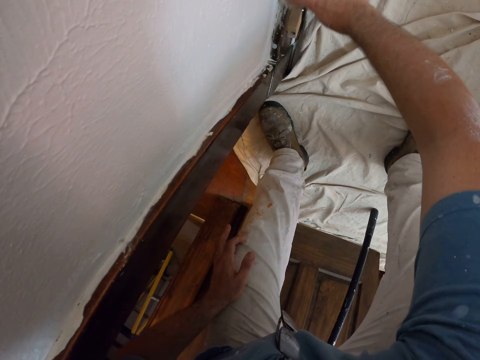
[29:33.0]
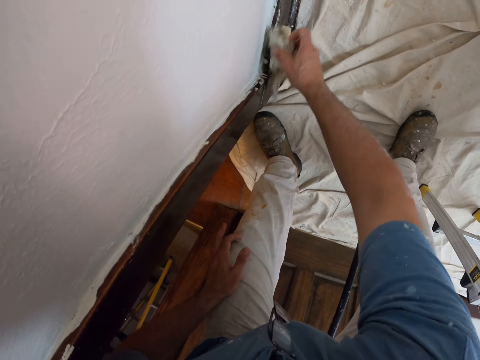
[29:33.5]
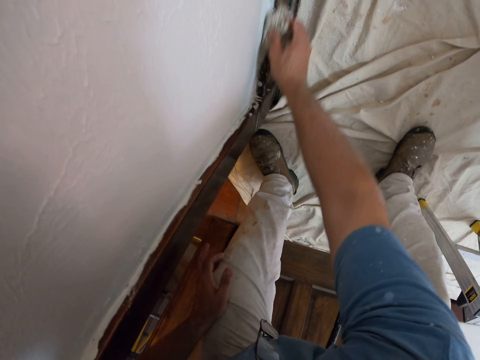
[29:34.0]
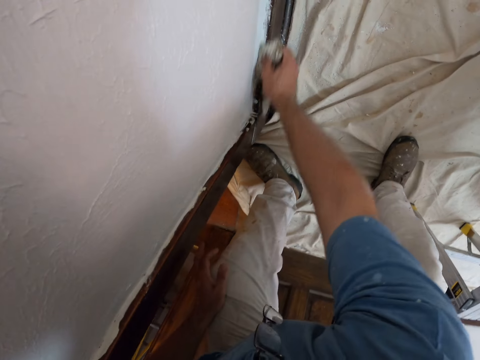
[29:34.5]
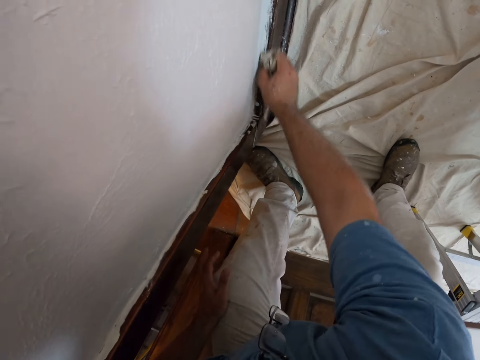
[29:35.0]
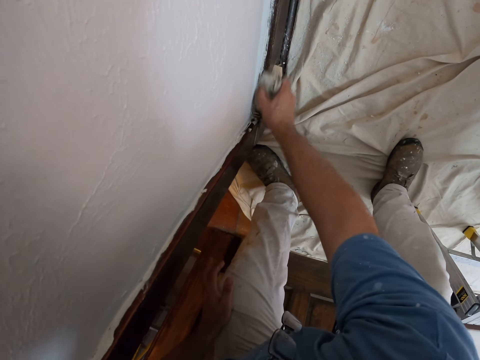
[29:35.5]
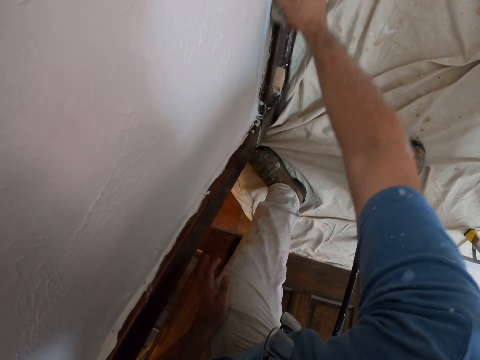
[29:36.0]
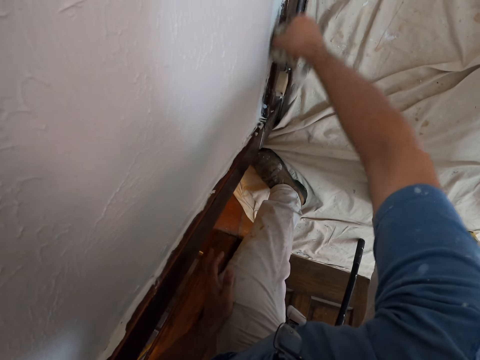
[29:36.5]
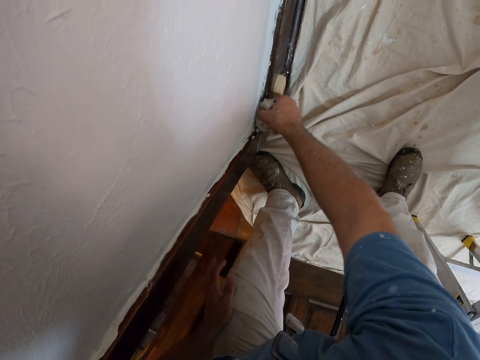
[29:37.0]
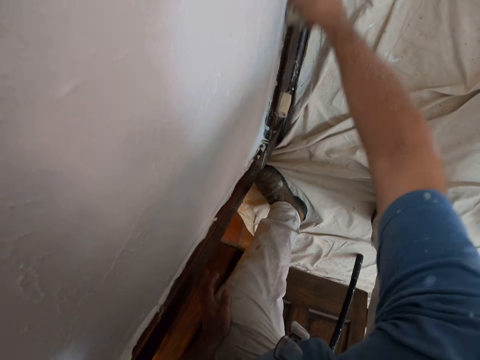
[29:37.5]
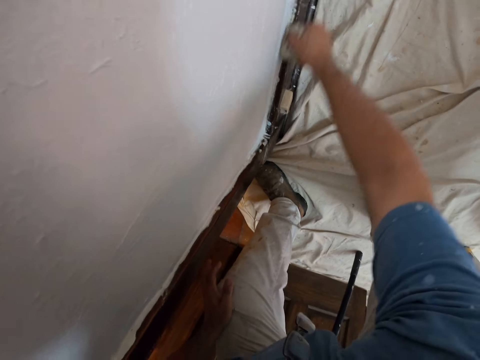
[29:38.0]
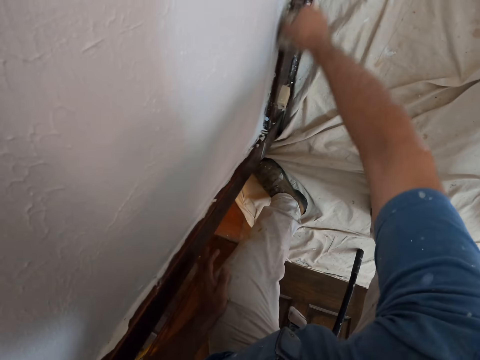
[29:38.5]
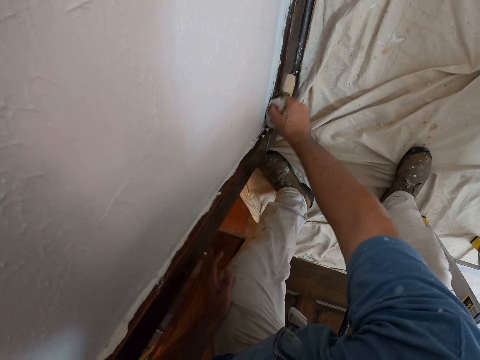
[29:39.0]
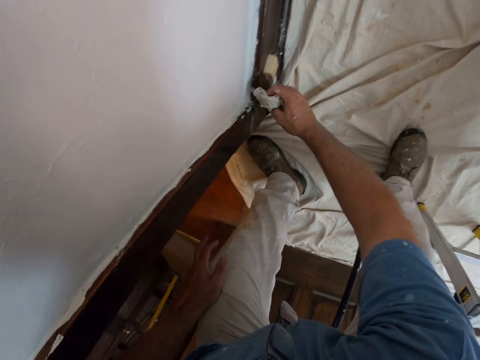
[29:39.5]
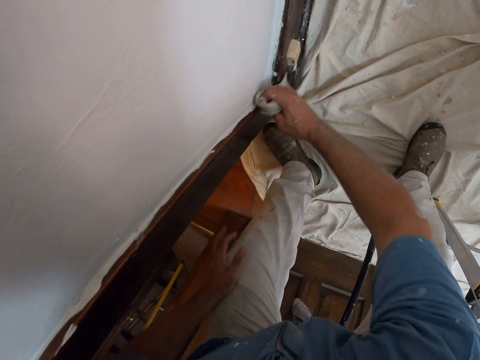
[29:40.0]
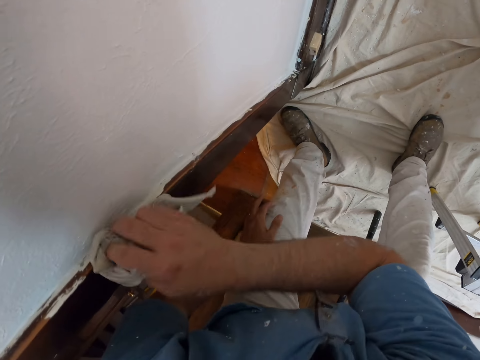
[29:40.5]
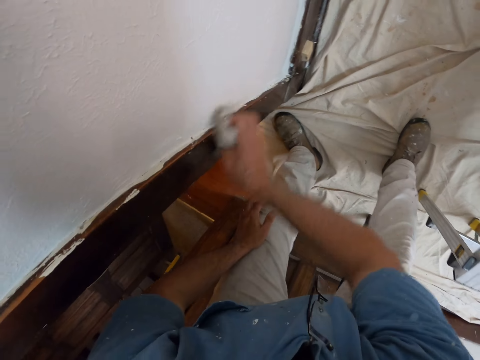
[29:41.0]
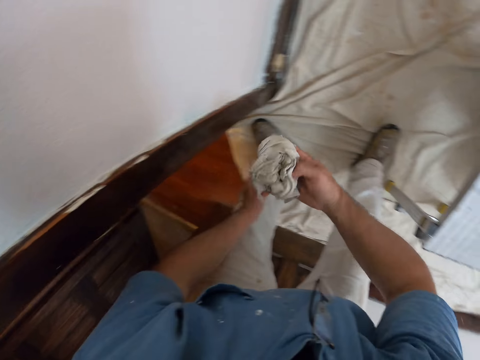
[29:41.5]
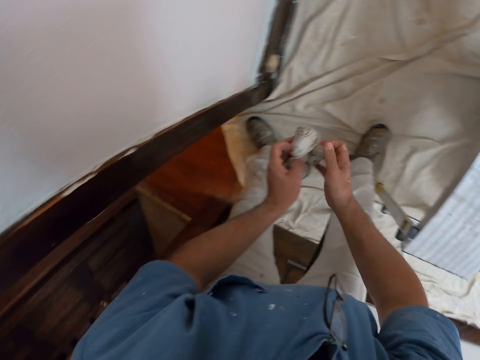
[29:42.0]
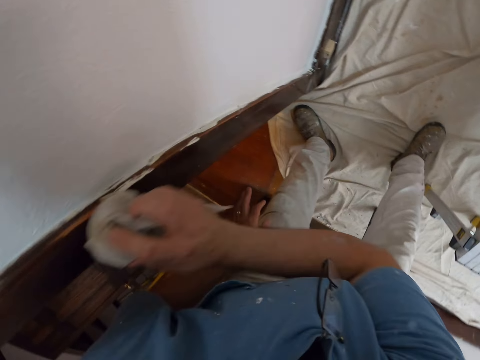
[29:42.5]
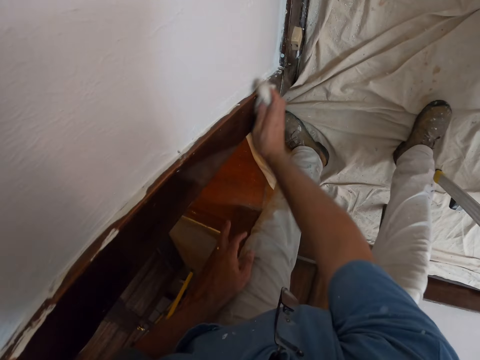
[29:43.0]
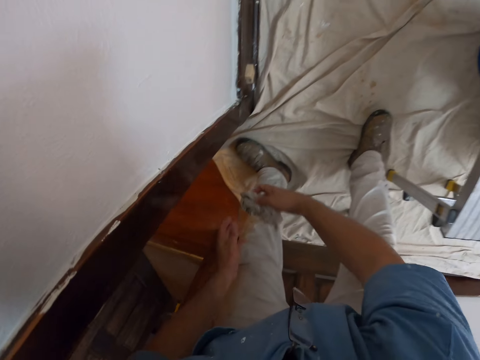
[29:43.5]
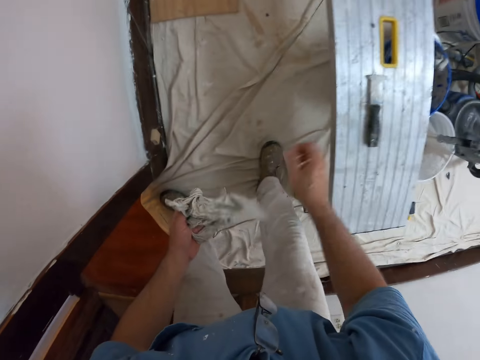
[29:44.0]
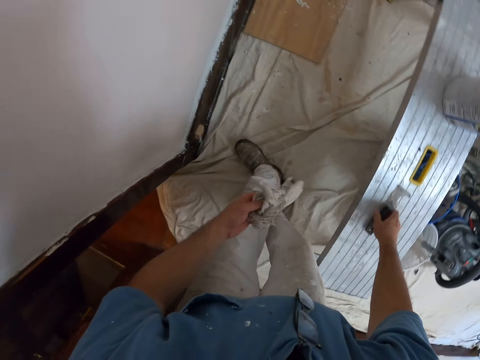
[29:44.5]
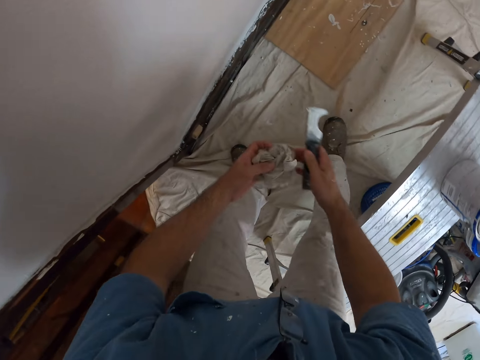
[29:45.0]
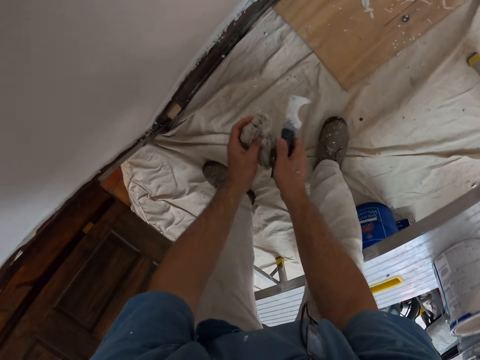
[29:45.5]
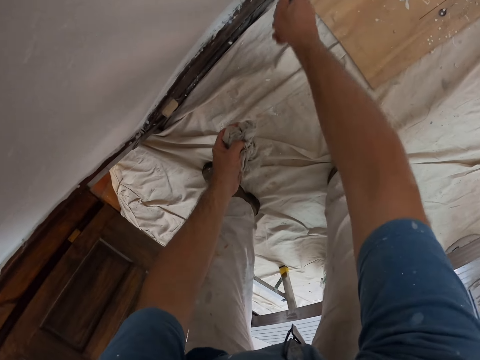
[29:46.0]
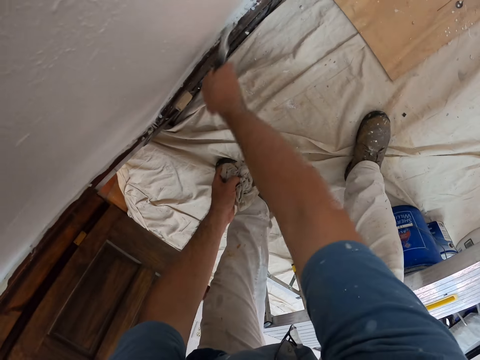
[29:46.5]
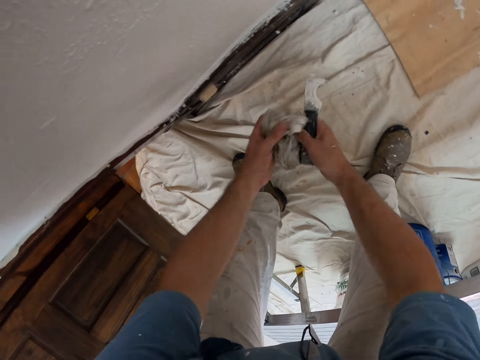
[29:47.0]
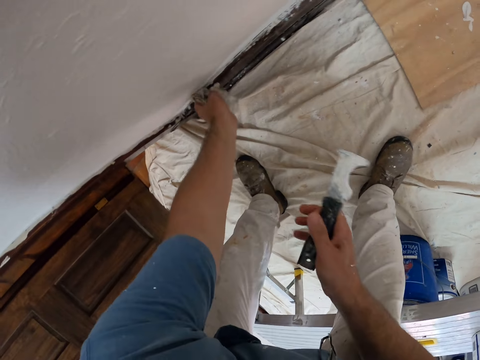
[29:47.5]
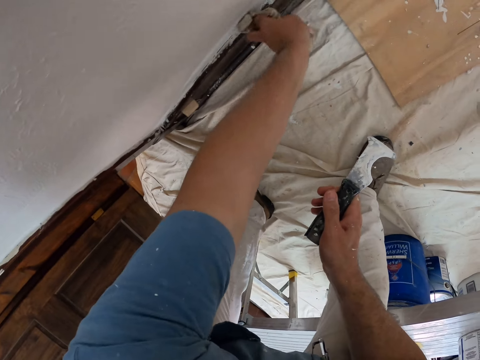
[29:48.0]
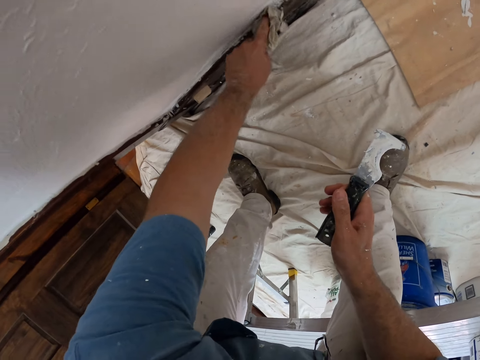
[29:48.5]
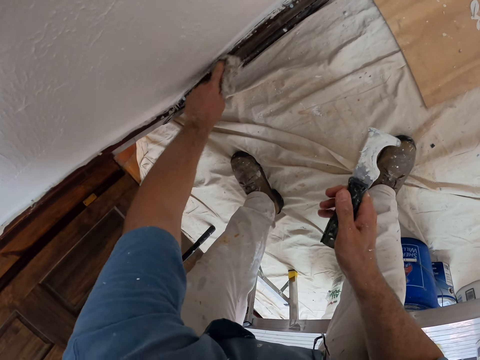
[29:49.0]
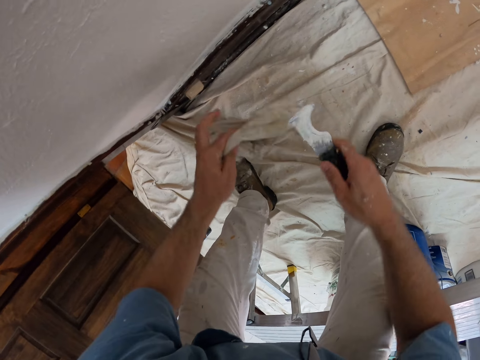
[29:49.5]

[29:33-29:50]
The camera wearer cleans paints on the door casing with the napkin. He slightly folds the napkin. He adjusts the napkin in his hands. He cleans paints on the door casing with the napkin. He passes the napkin from the right hand to the left hand. He picks up the paint scraper on the stool. He scrapes the paints on the baseboard with the paint scraper. He cleans paints on the baseboard with the napkin.

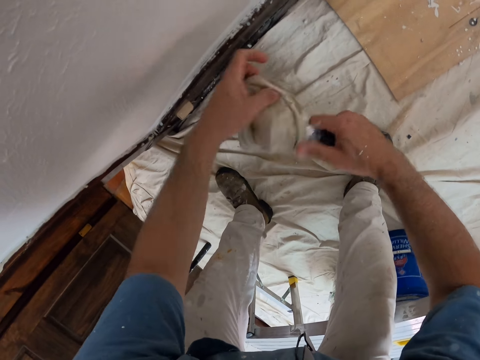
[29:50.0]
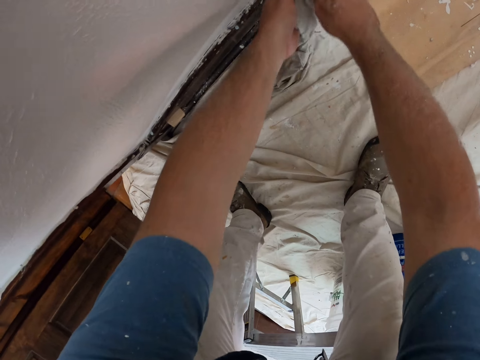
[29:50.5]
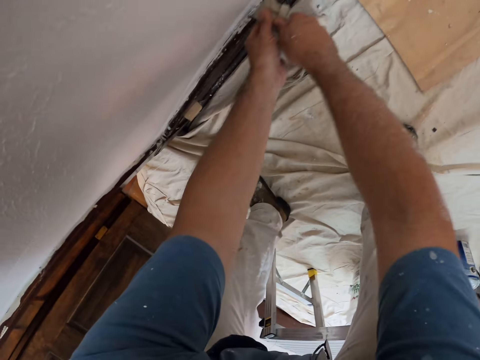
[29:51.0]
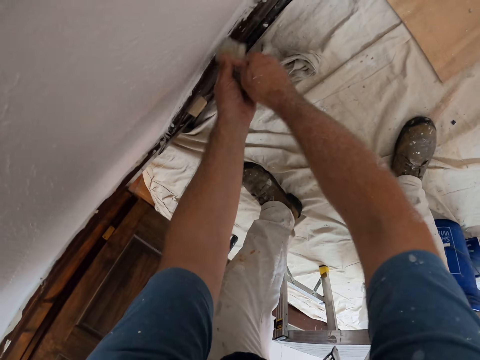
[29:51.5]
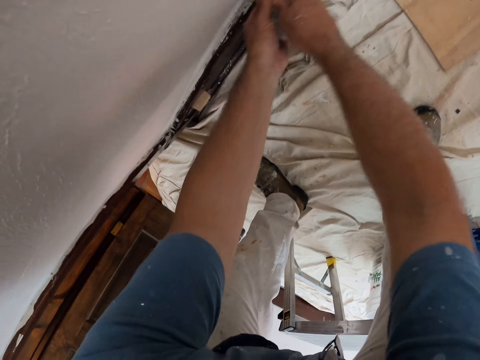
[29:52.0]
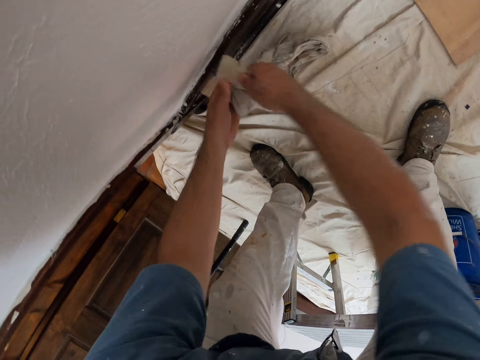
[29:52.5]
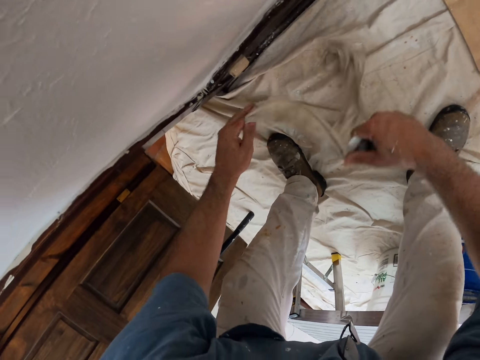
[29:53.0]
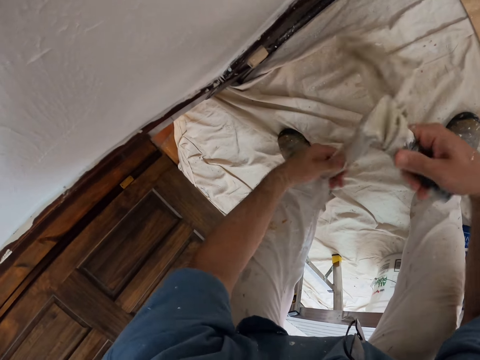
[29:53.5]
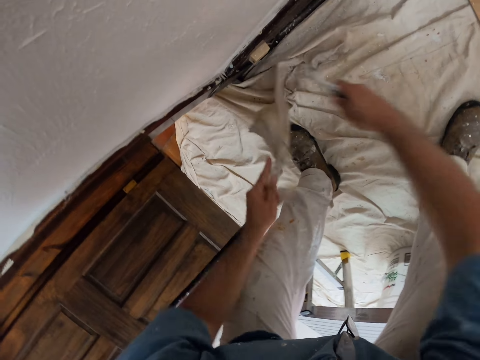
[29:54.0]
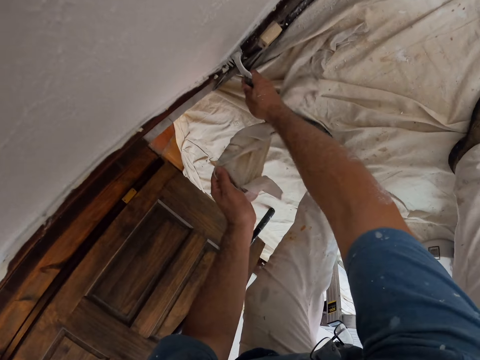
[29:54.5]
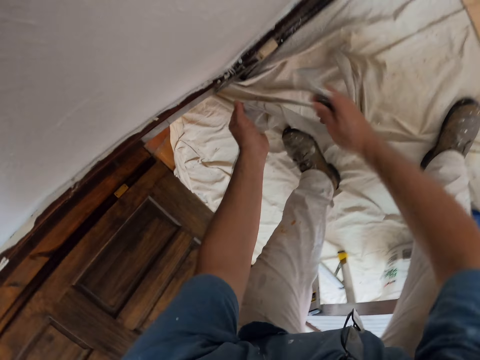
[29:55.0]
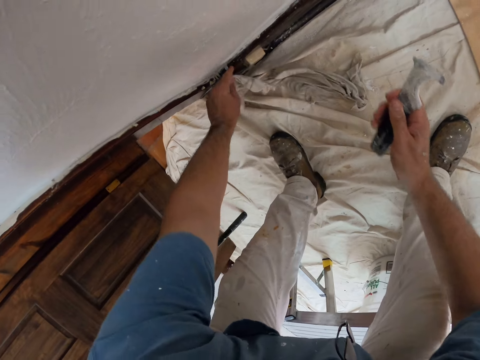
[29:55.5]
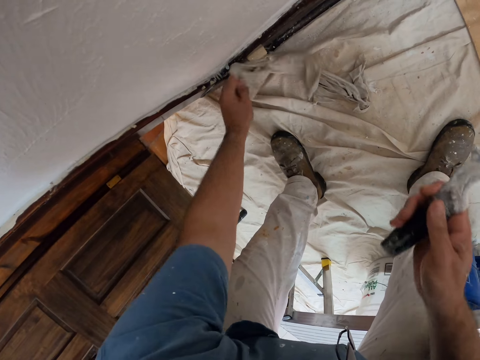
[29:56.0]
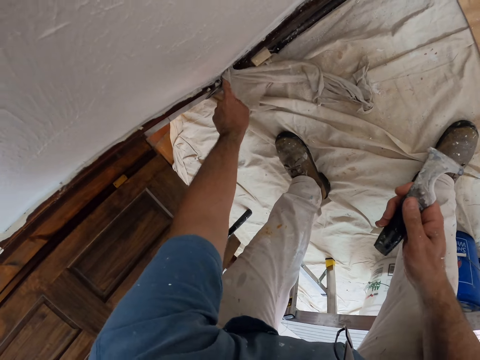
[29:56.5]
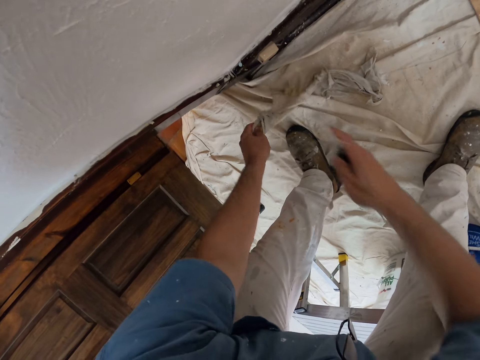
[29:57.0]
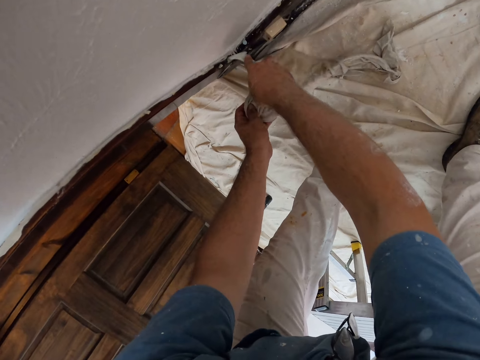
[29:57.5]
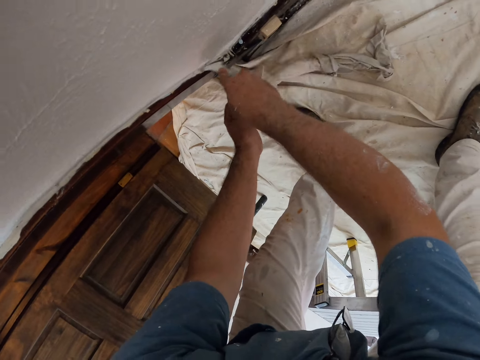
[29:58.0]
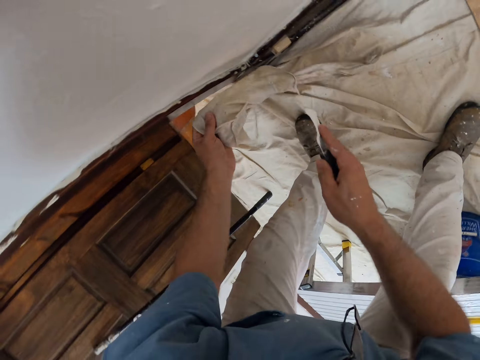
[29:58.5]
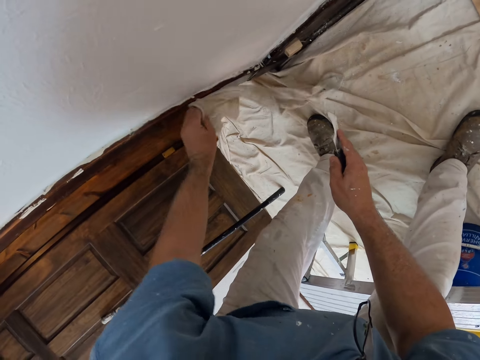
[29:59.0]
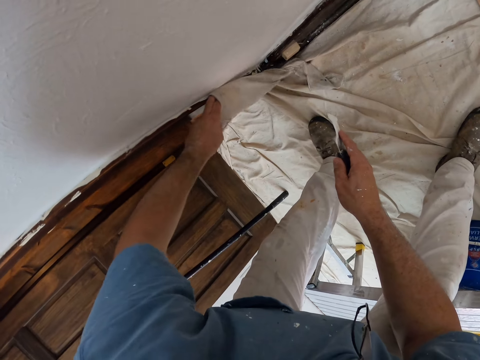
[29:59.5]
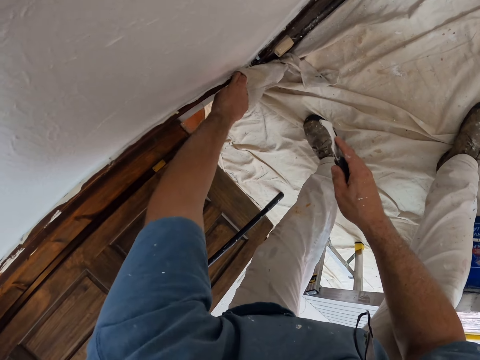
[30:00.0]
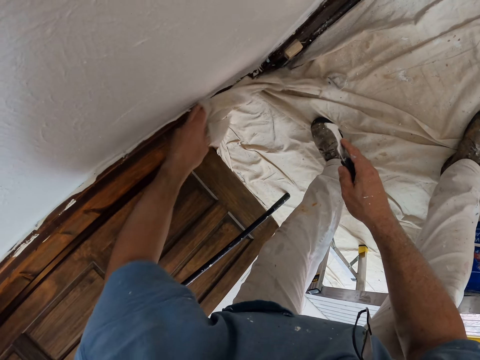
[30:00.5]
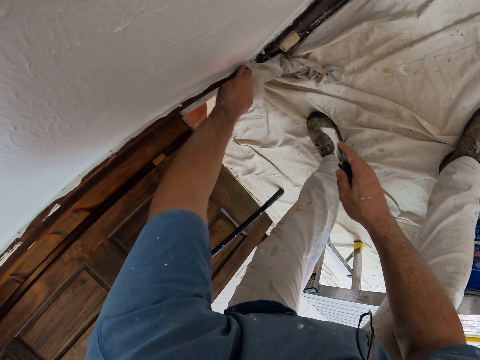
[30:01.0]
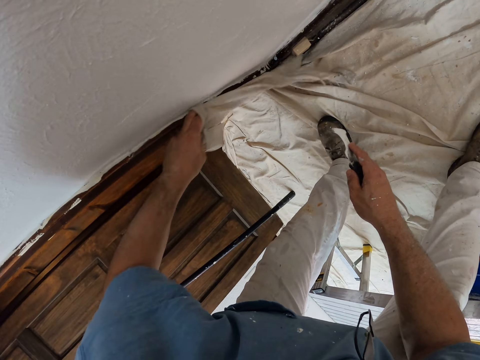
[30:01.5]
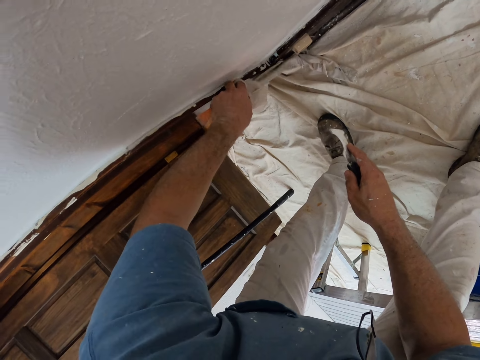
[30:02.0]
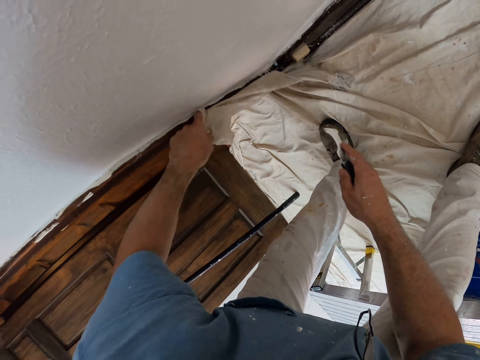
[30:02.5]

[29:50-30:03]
The camera wearer attaches the napkin with the paint scraper. He holds the paint scraper with his two hands. He scrapes the doorframe. He cleans paints on the baseboard with the napkin. He adjusts the napkin in his hands. He detaches the napkin from the paint scraper. He scrapes the paints on the baseboard with the paint scraper. He wipes the doorframe with a finger. He cleans paints on the baseboard with the napkin. He scrapes the paints on the baseboard with the paint scraper. He cleans paints on the door casing with the napkin.
